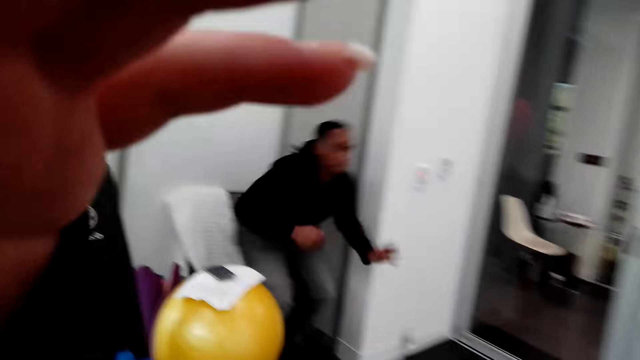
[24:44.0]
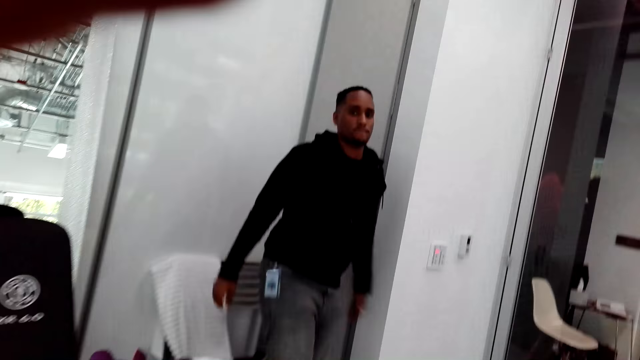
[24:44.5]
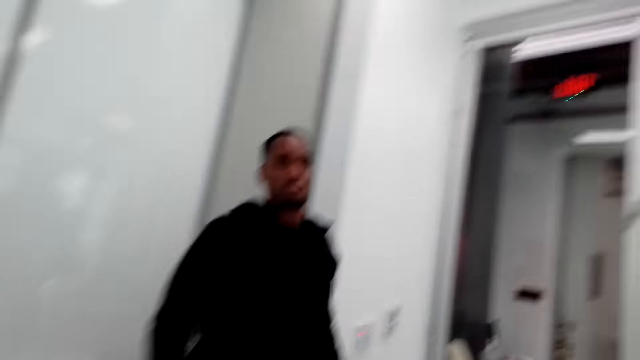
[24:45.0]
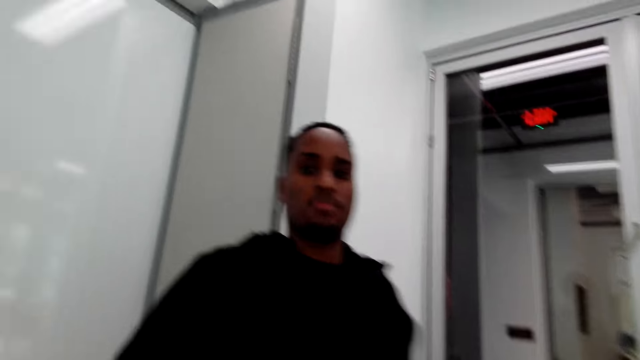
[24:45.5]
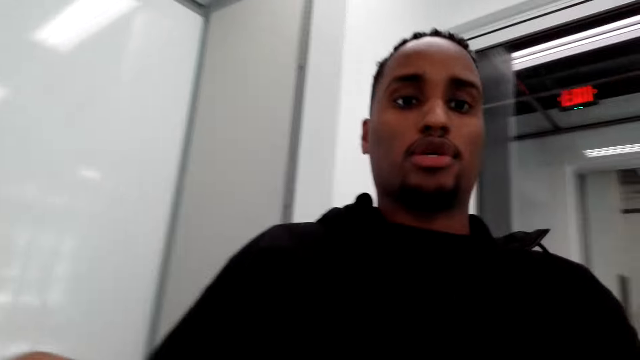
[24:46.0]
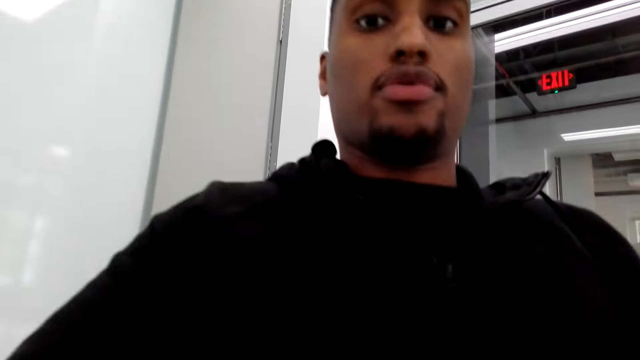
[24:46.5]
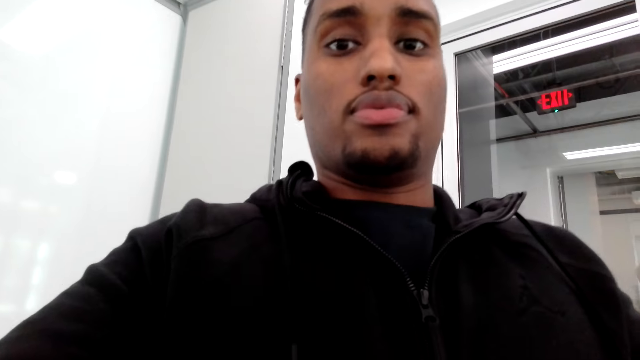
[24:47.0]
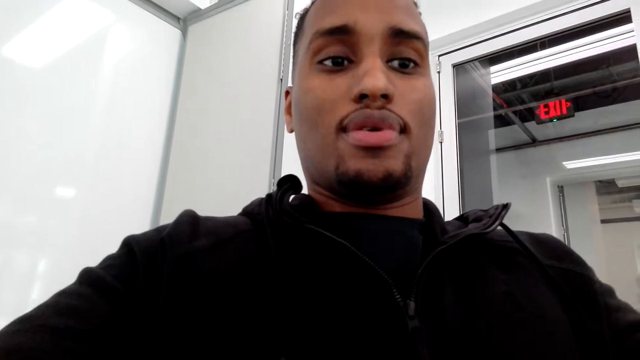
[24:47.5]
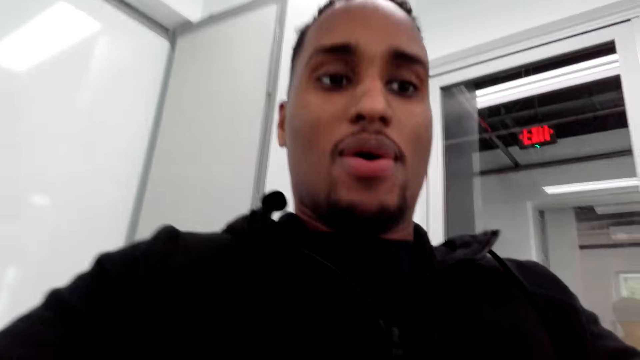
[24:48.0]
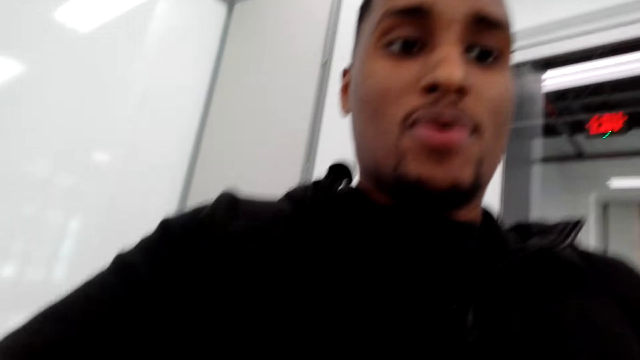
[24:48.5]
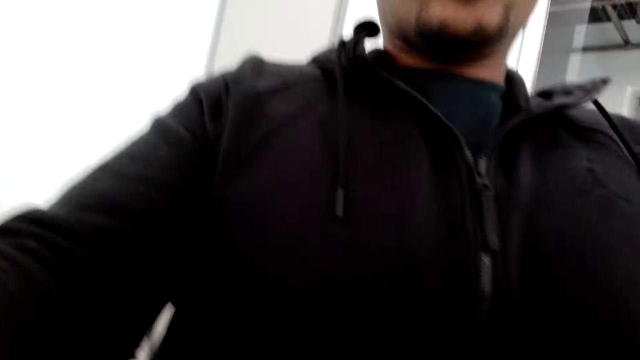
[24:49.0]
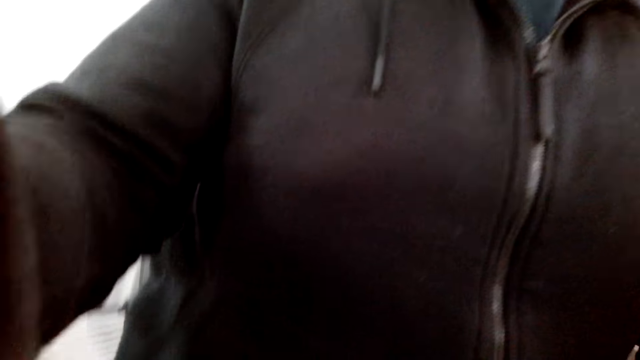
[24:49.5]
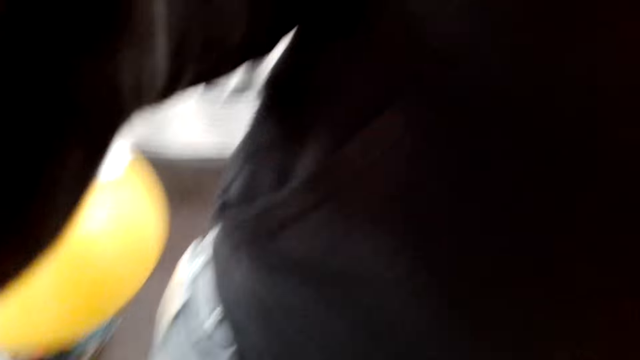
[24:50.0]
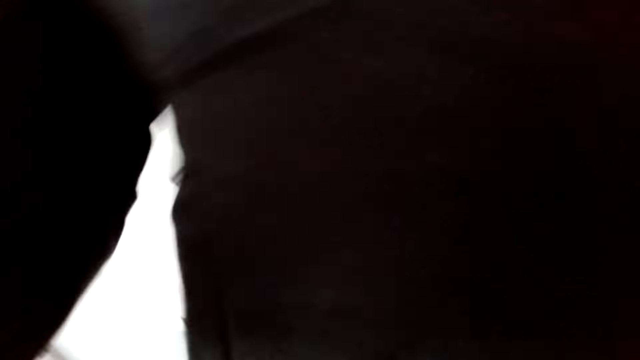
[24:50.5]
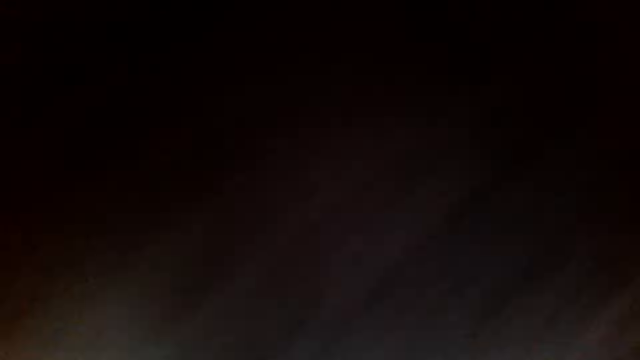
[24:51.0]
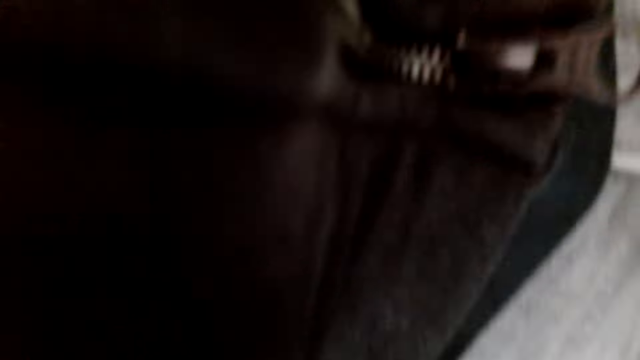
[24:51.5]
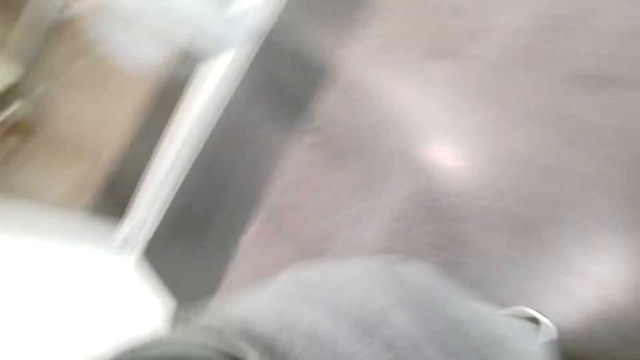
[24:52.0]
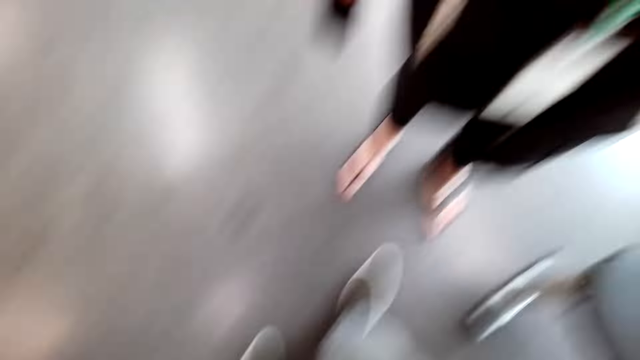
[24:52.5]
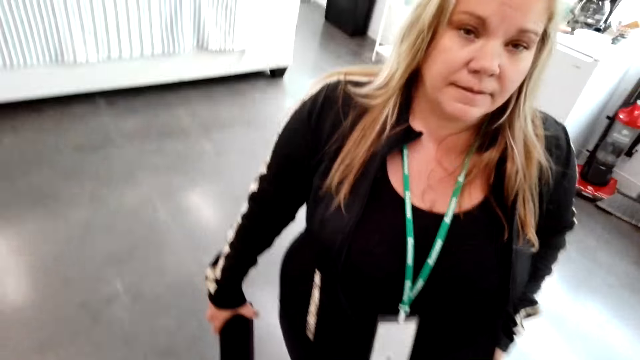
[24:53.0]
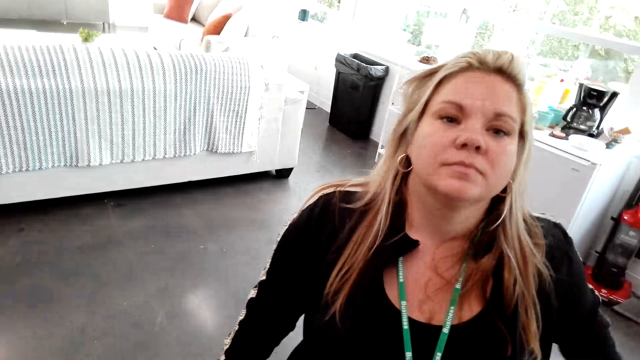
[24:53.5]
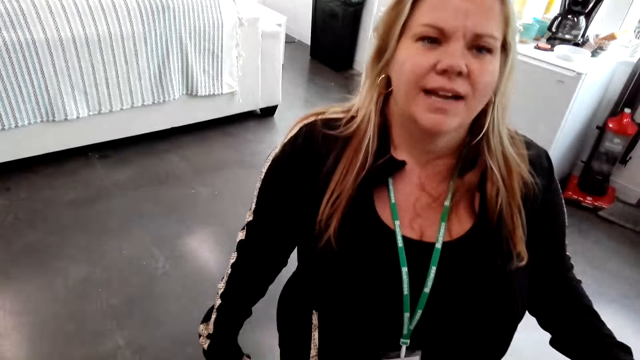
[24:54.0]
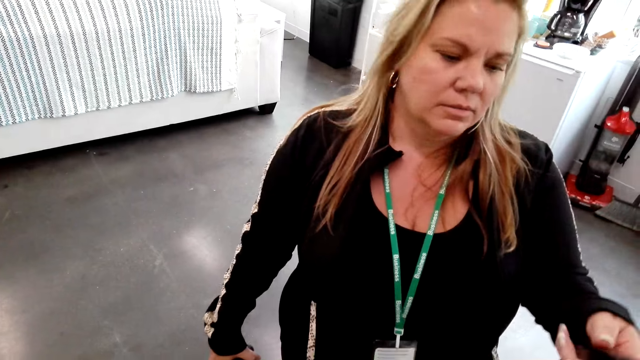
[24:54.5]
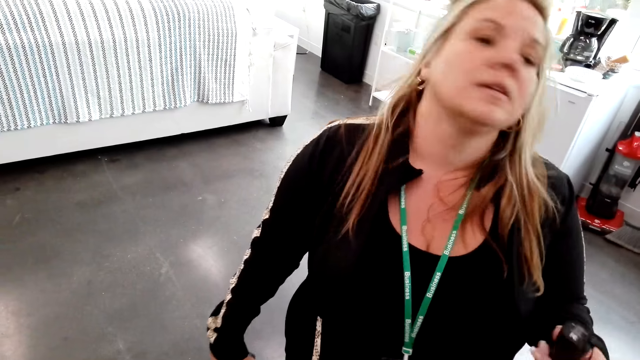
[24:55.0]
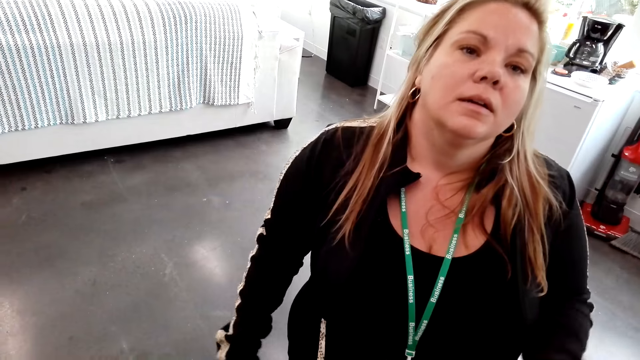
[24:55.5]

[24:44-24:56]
The camera wearer lifts the left hand. They walk towards a man. Another man walks around the room. The camera wearer converses with the first man. They adjust the camera. They look at the first man's clothes. They look at a woman. They converse with the woman.
